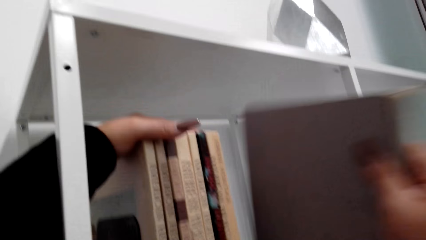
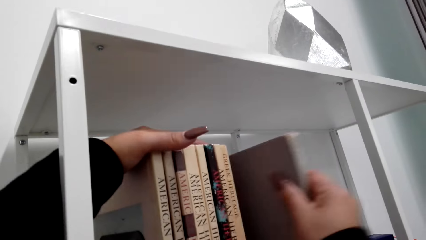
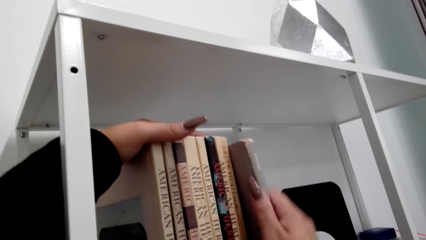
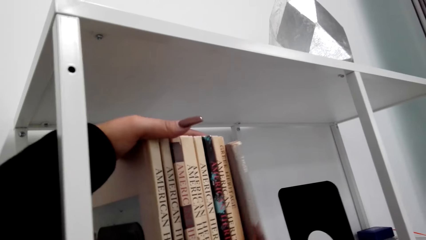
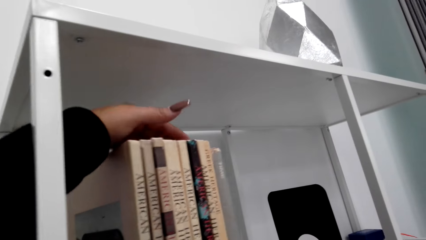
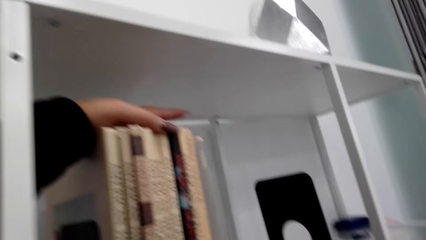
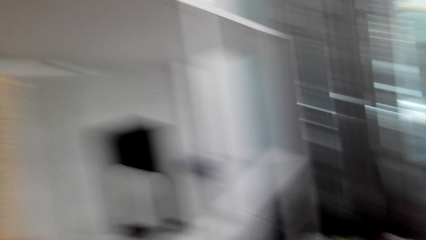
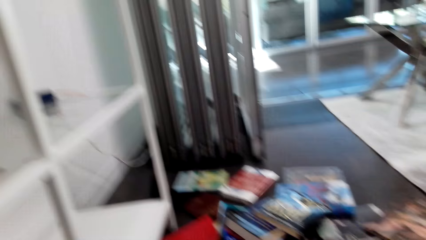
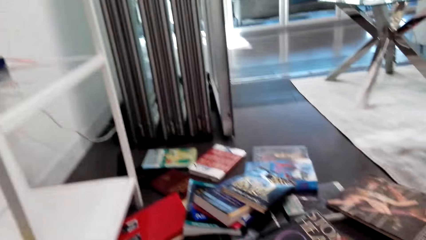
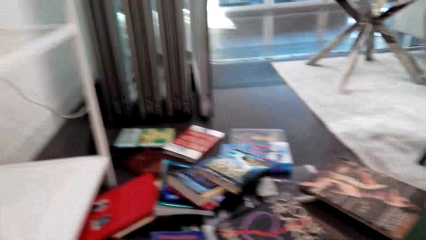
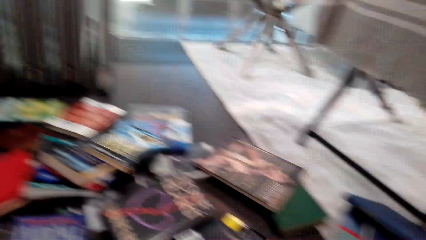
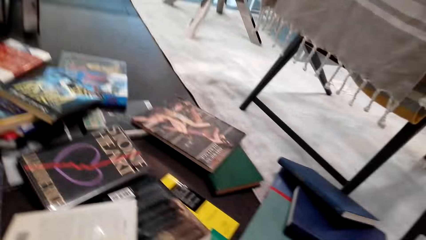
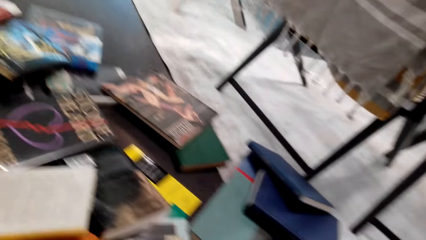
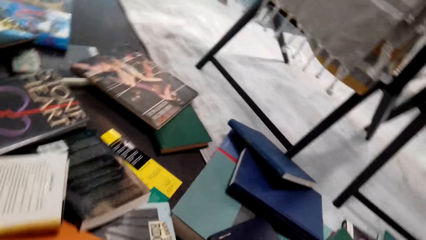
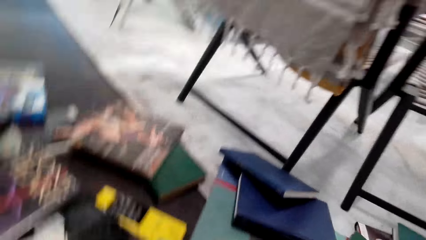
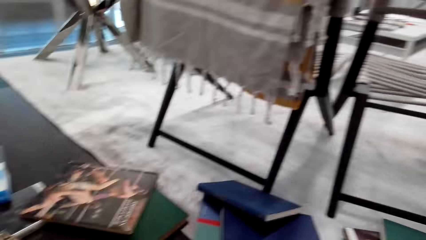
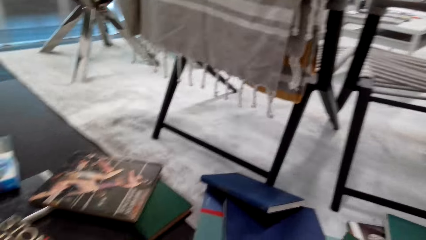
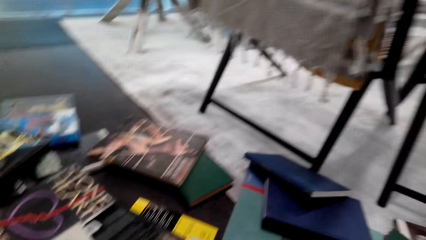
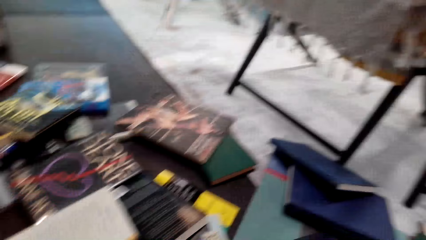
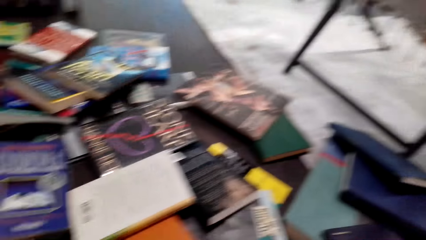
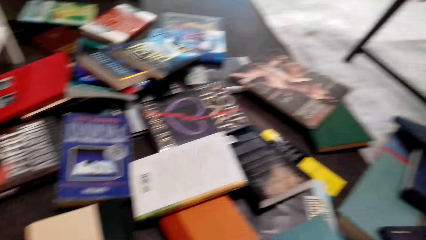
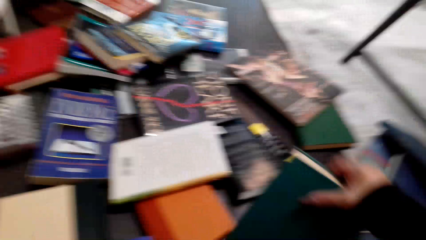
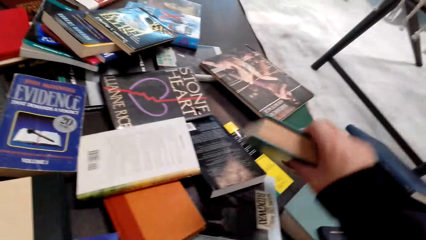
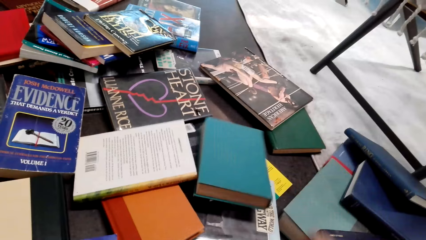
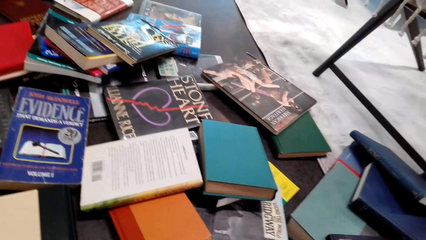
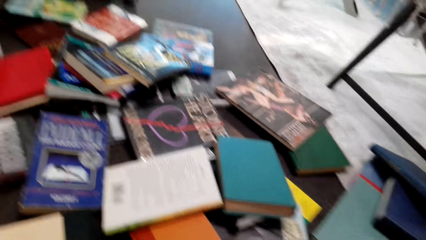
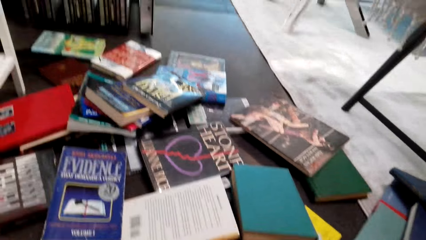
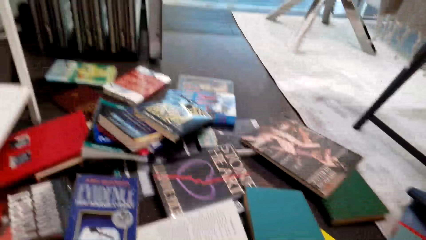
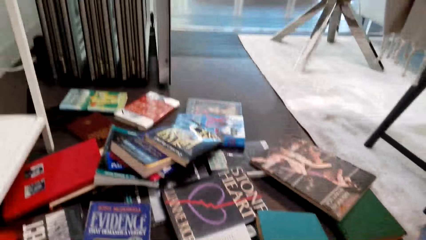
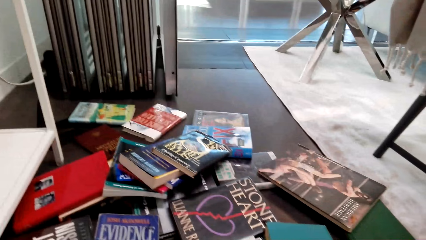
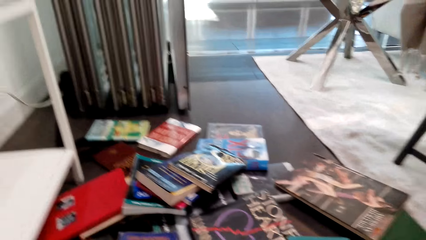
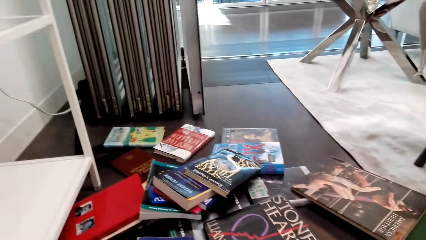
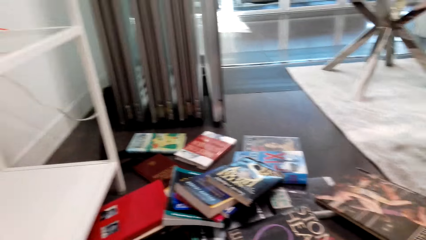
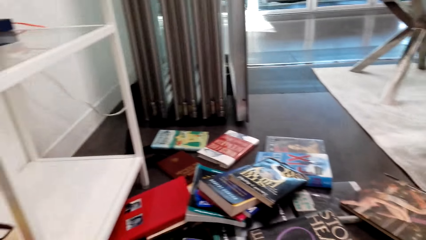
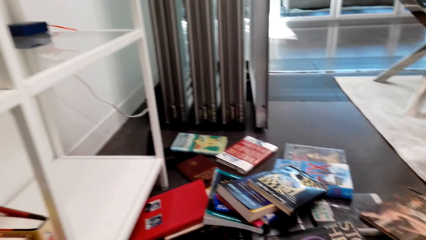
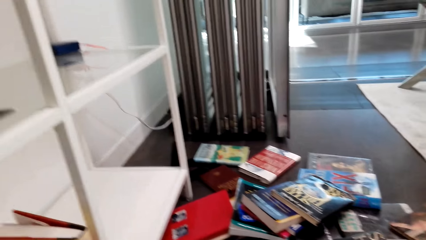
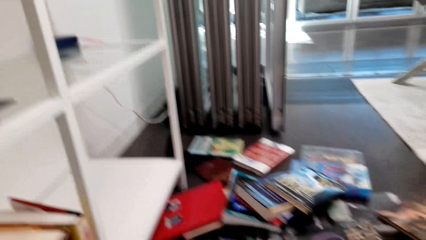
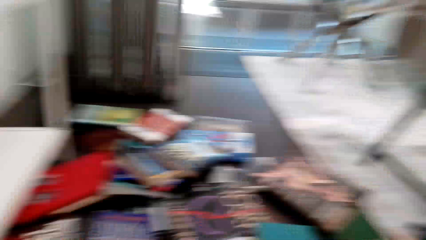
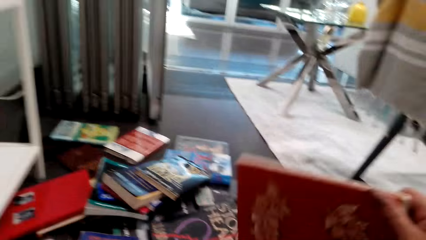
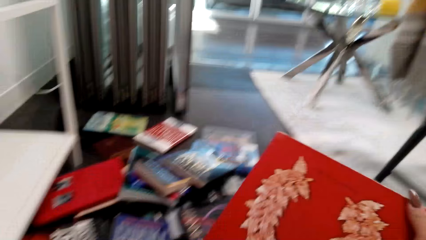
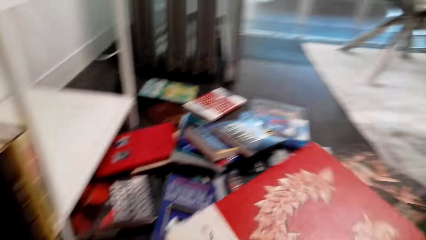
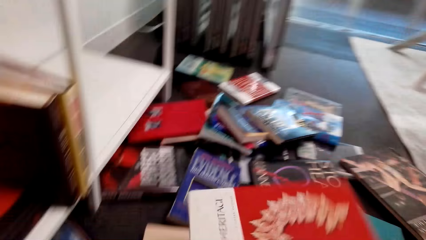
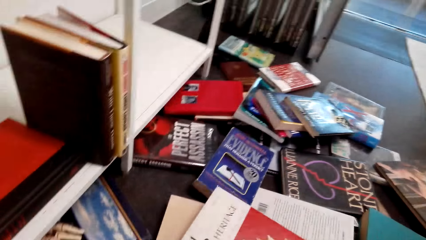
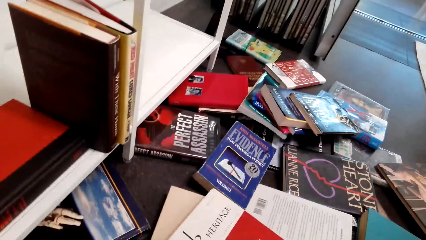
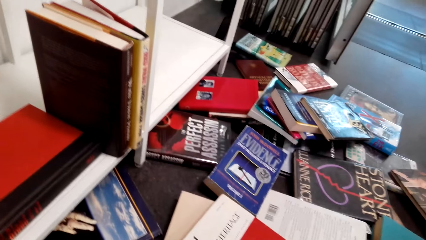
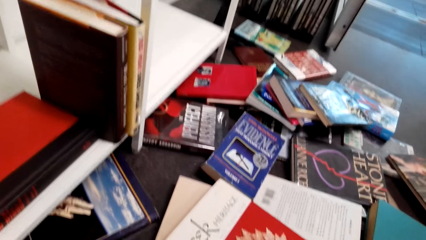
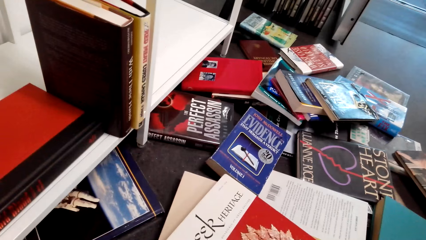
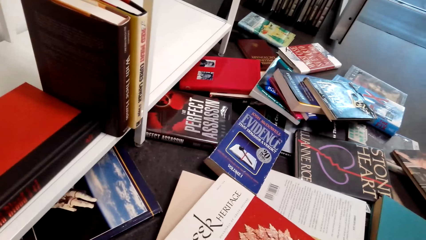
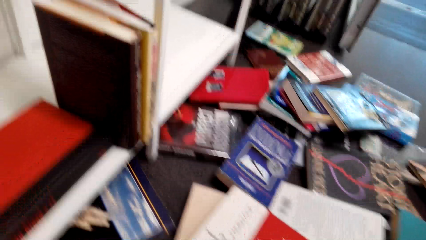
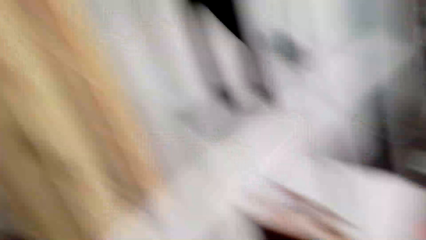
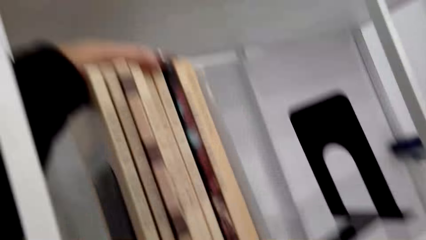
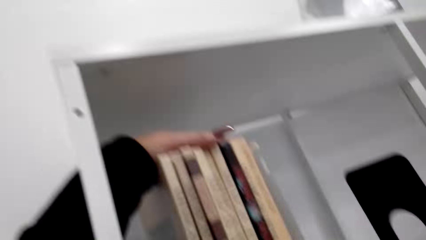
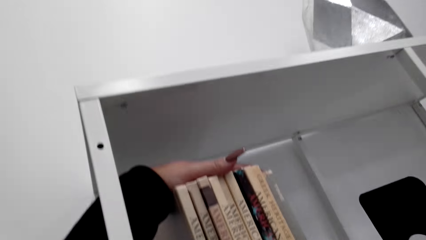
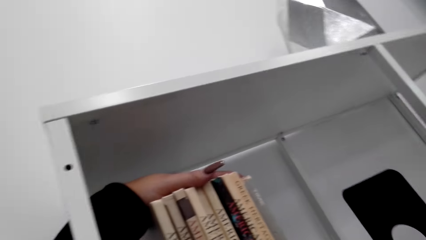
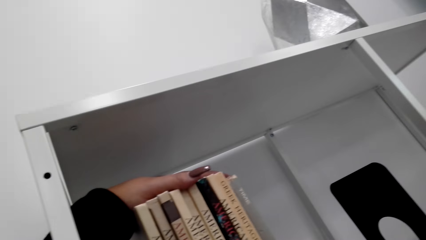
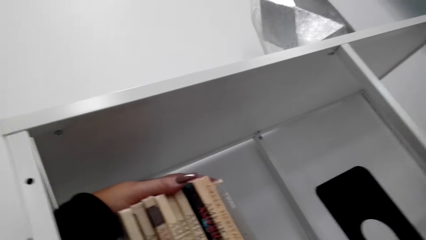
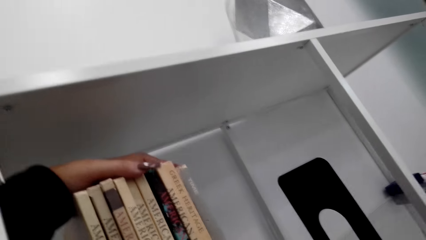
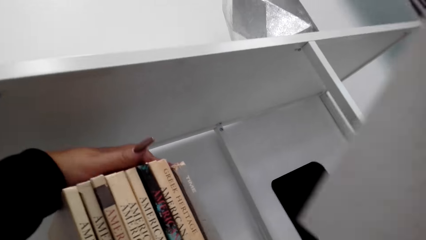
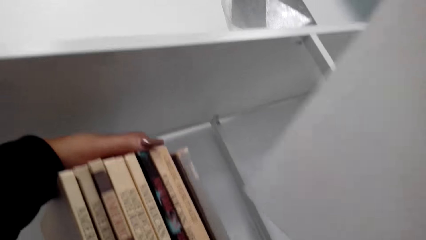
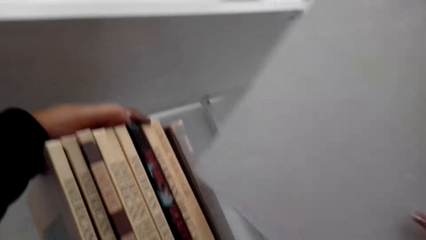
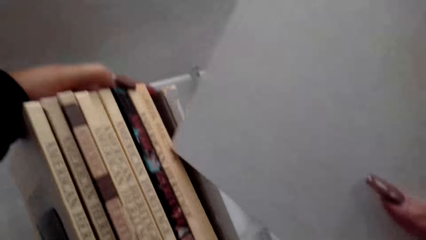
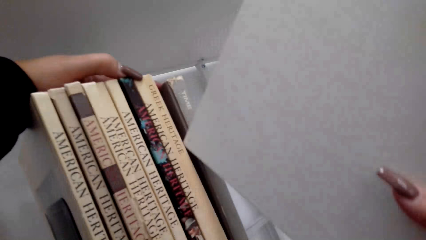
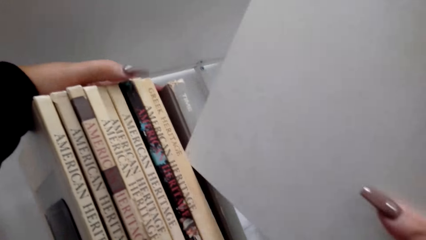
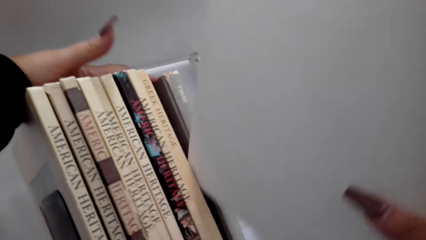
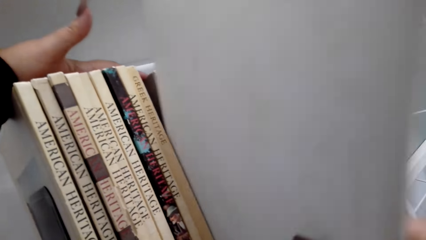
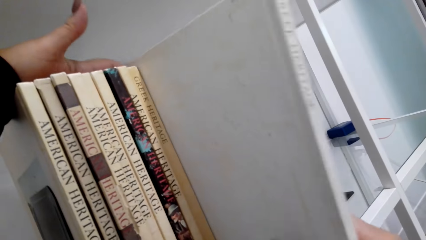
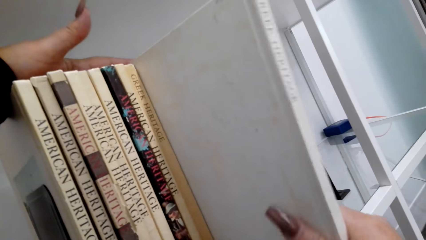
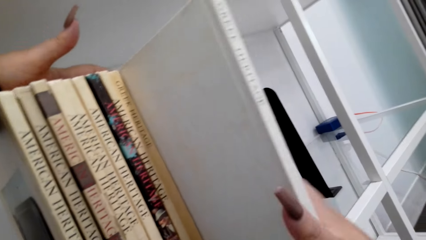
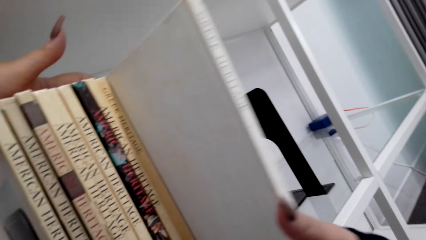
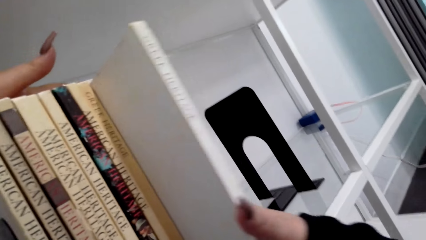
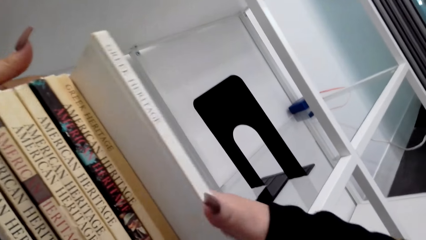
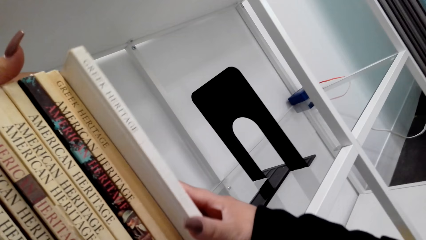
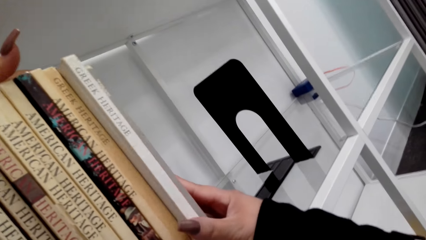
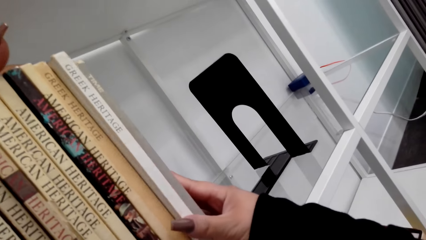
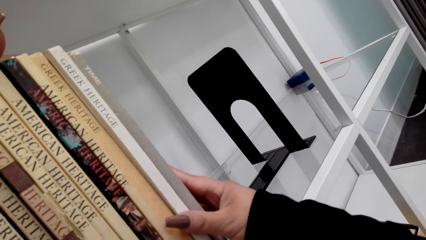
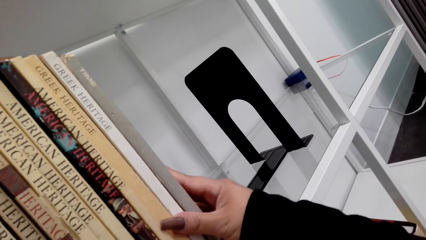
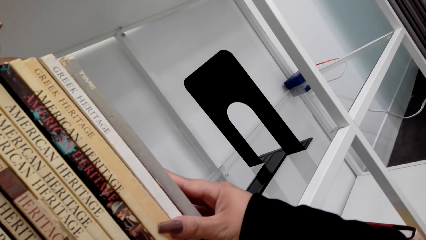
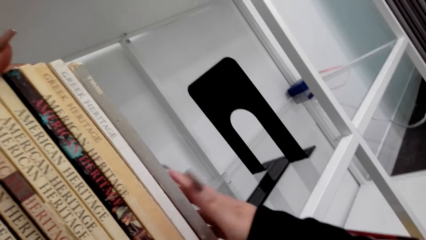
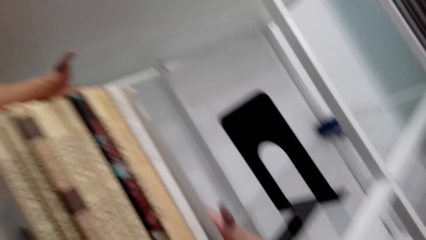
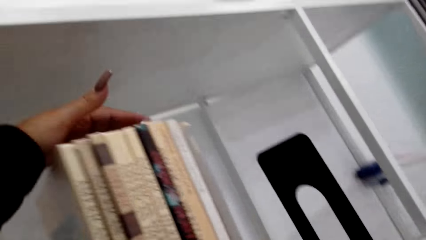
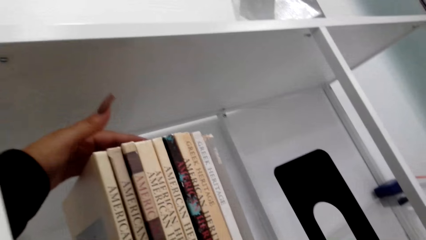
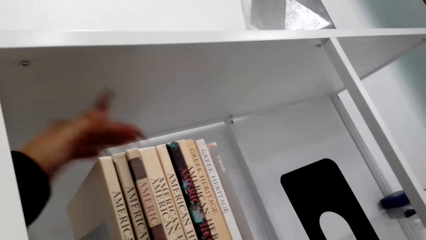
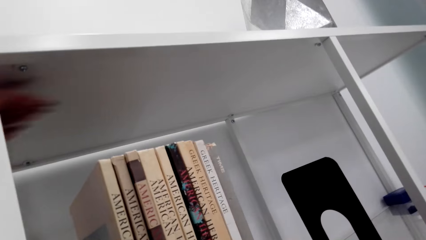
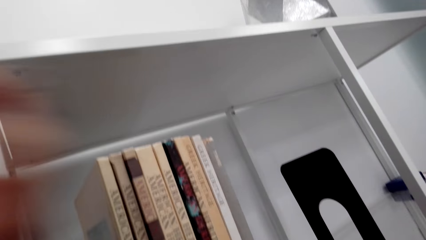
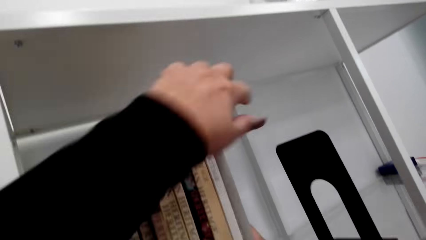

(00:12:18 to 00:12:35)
The camera wearer holds the books. They arrange the book on the bookshelf. They put the book on the shelf. They look at the books on the table. They pick up a book from the floor. They put the book down. They hold the books on the shelf. They arrange the book on the bookshelf. They put the book on the shelf.
